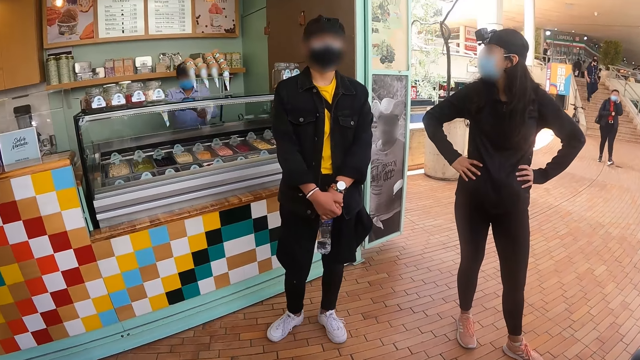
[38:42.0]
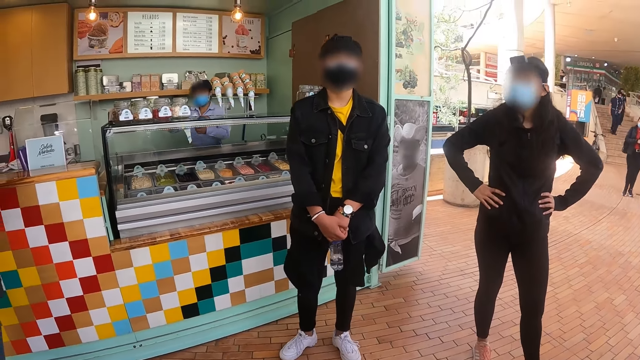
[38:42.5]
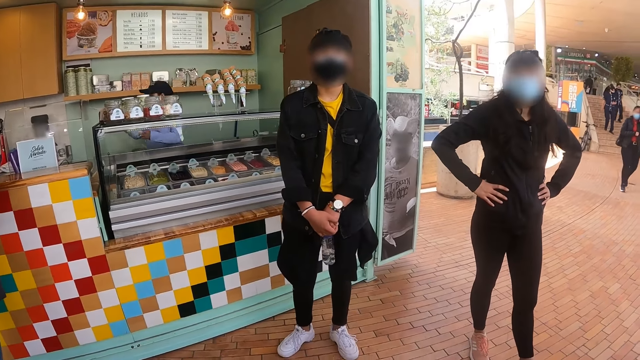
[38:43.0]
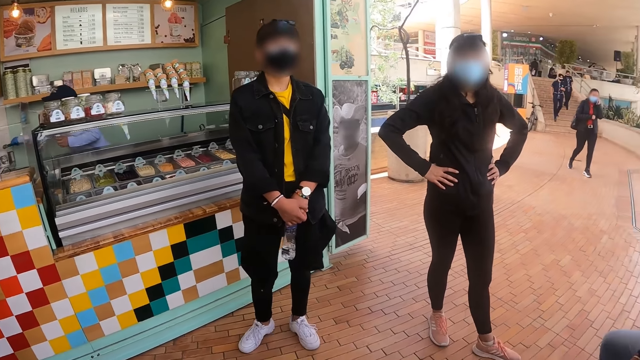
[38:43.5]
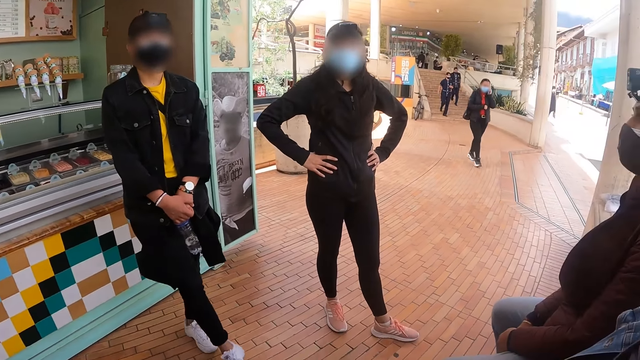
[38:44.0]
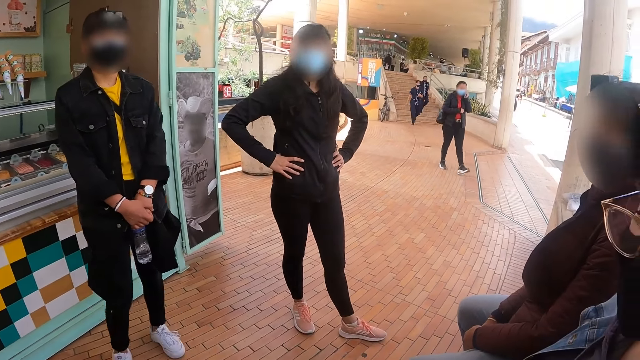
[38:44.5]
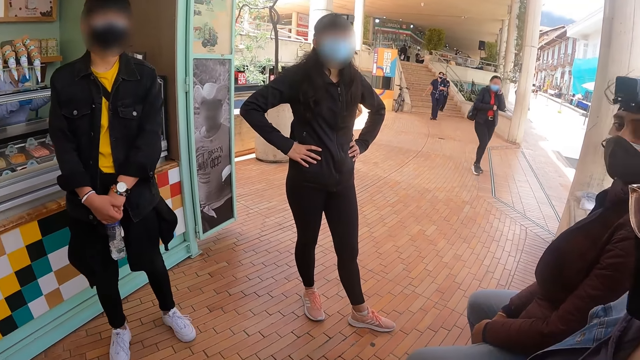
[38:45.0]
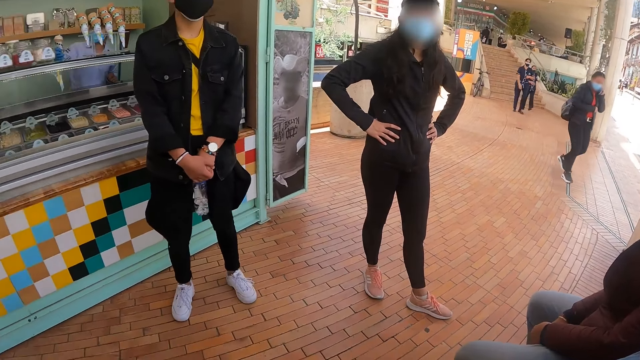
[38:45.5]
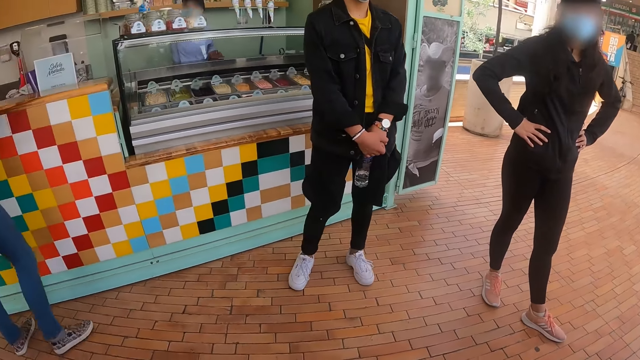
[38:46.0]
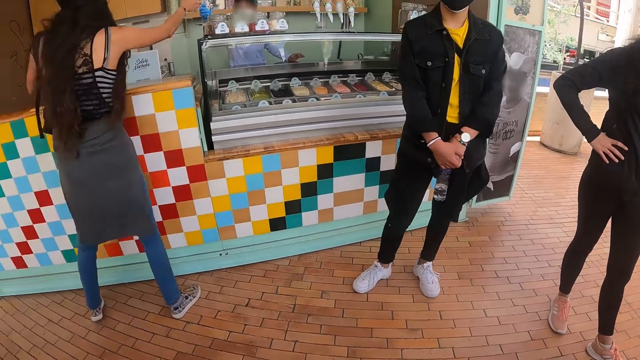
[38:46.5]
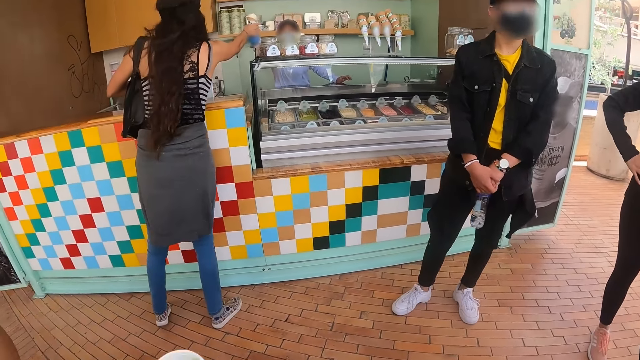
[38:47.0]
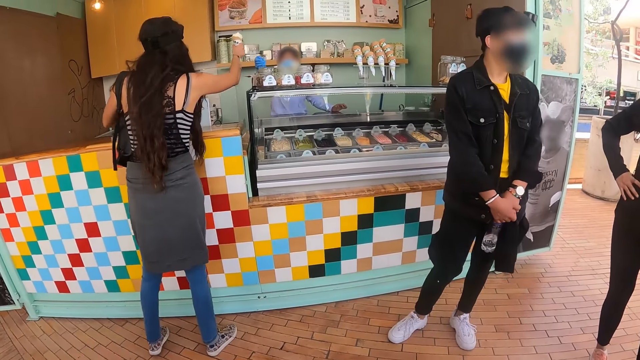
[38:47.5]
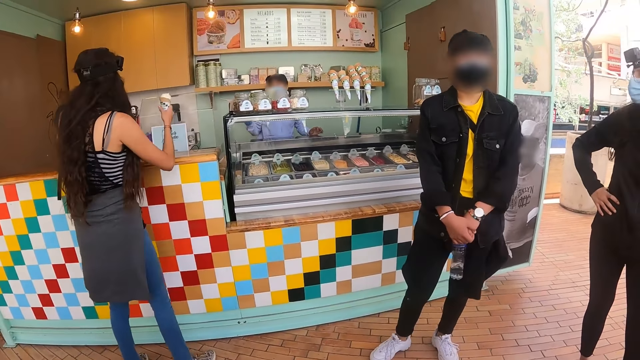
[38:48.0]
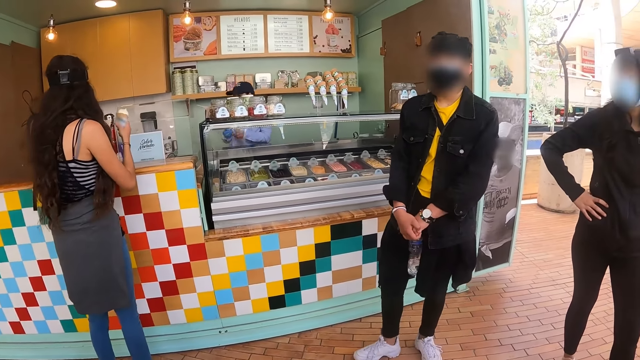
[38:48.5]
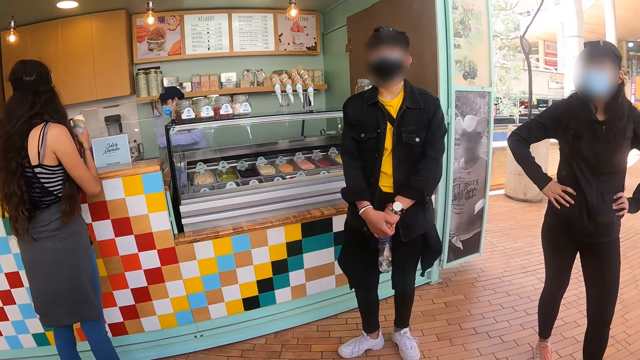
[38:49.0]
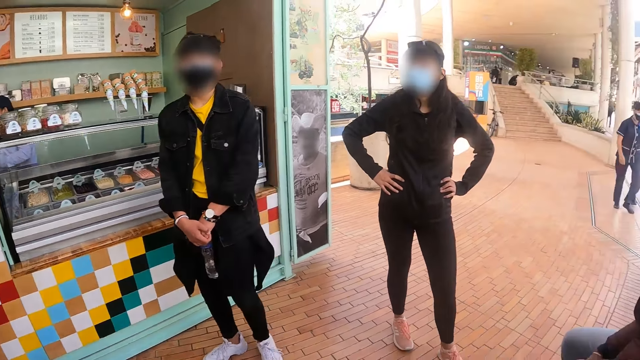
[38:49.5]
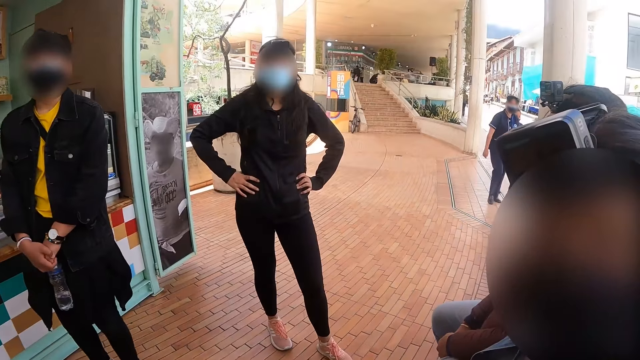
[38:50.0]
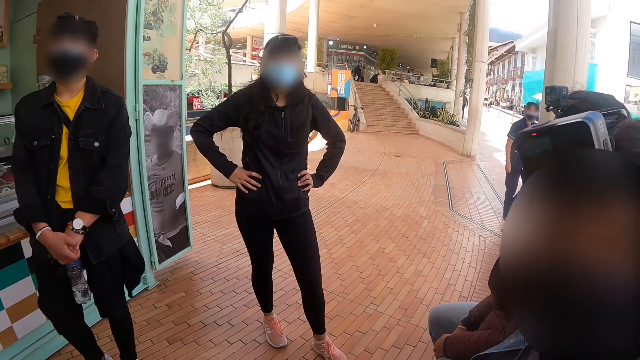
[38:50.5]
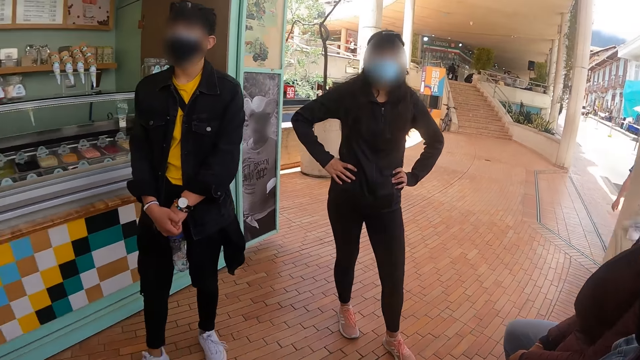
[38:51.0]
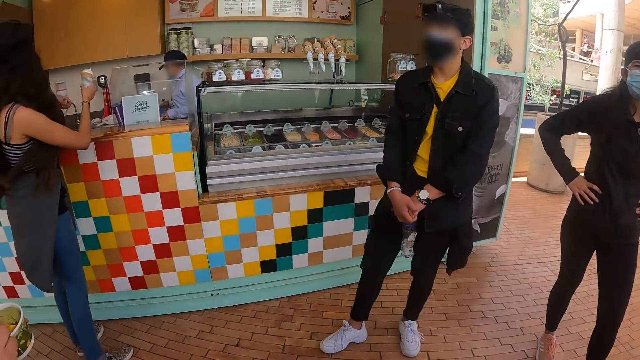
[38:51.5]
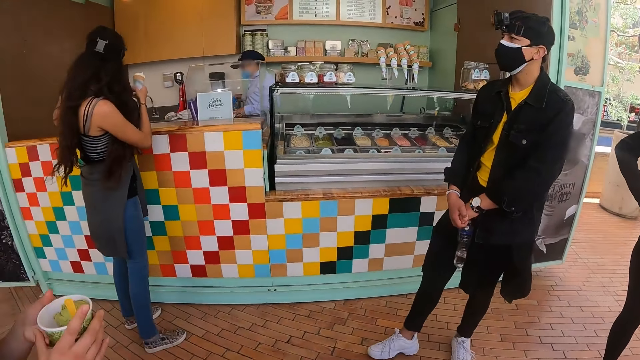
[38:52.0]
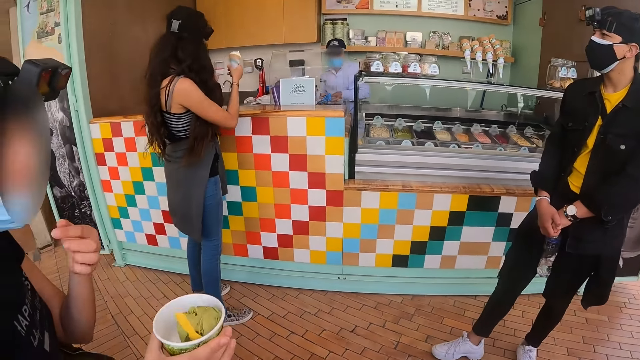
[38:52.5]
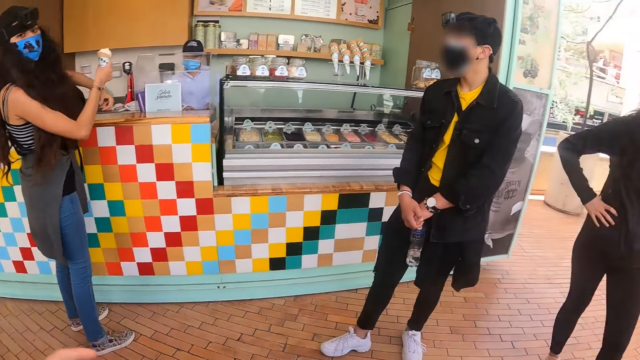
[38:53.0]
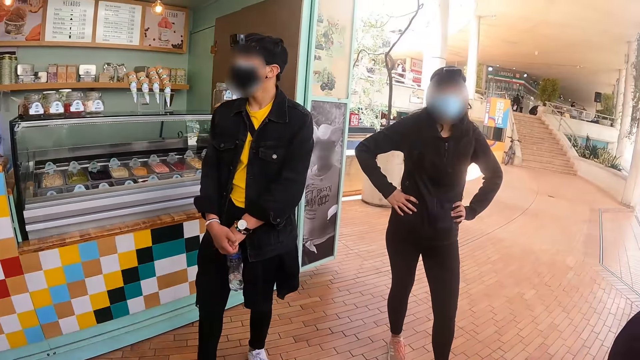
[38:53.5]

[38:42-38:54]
A person talks to the camera wearer.

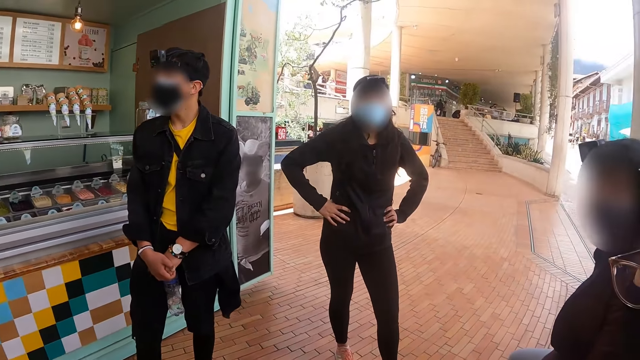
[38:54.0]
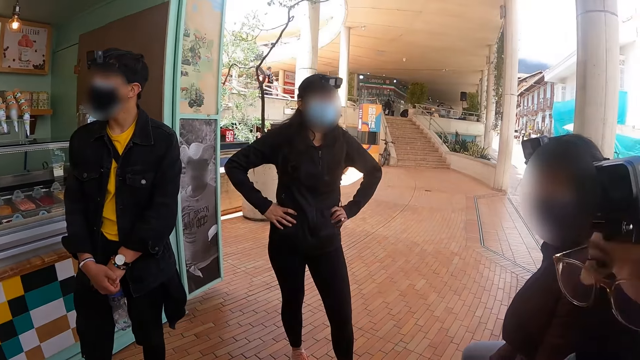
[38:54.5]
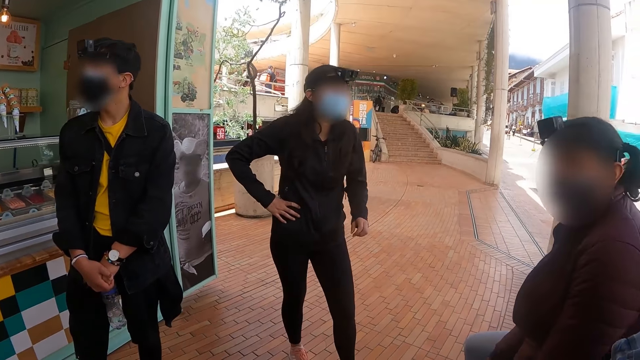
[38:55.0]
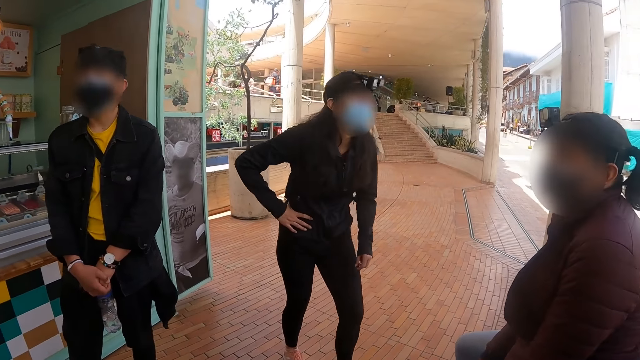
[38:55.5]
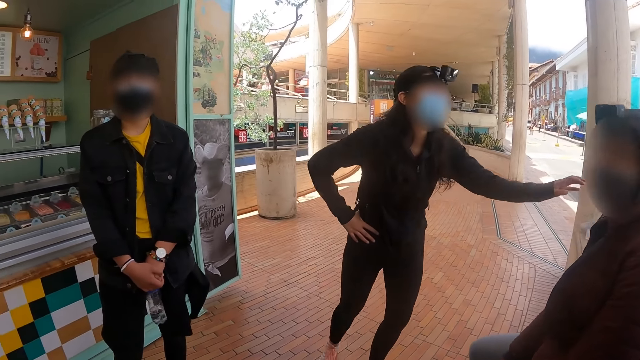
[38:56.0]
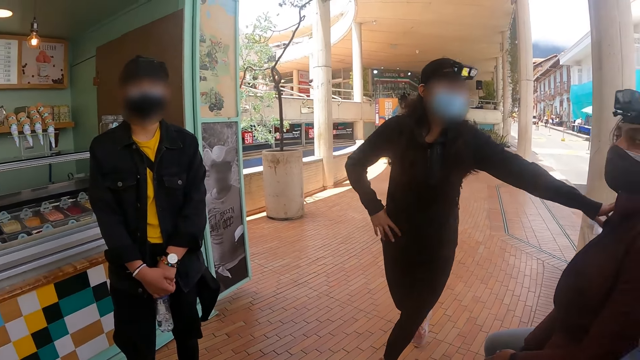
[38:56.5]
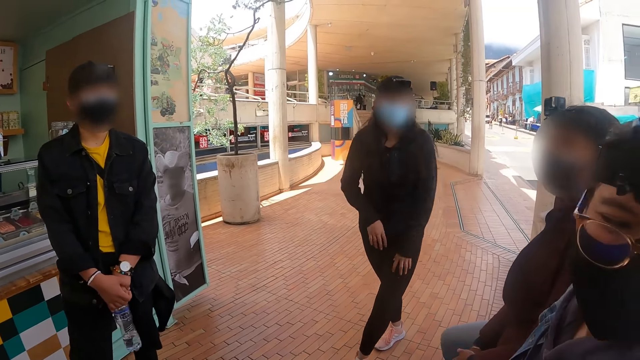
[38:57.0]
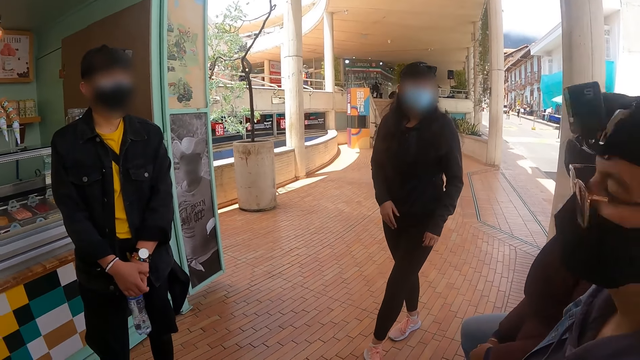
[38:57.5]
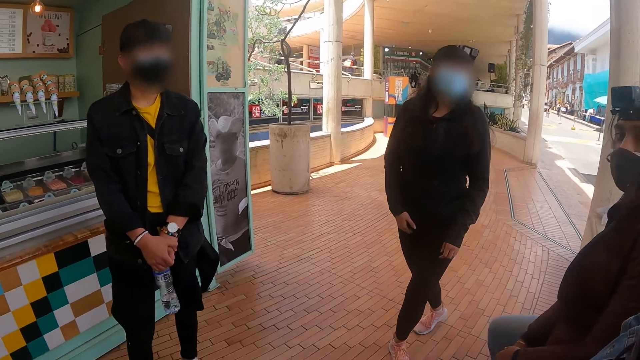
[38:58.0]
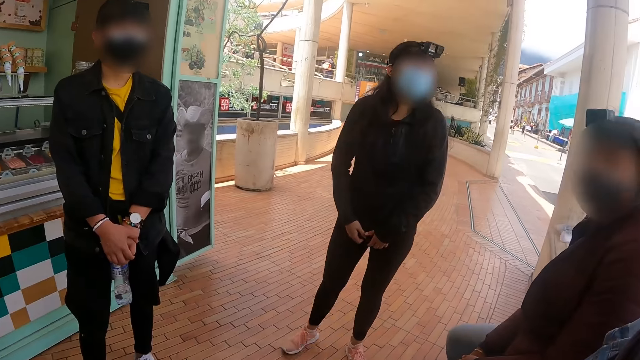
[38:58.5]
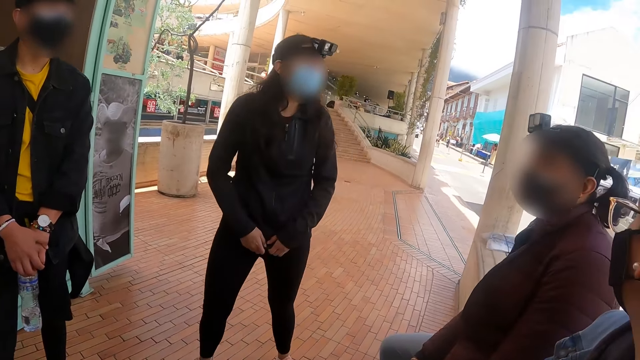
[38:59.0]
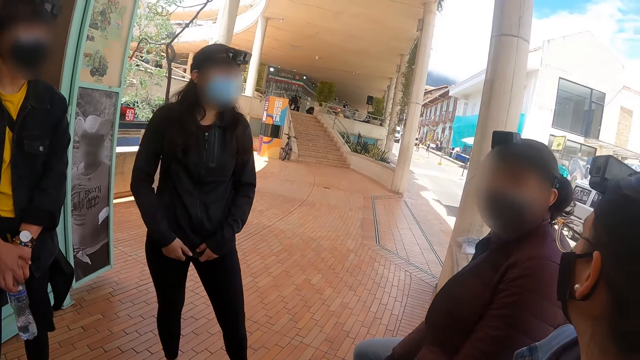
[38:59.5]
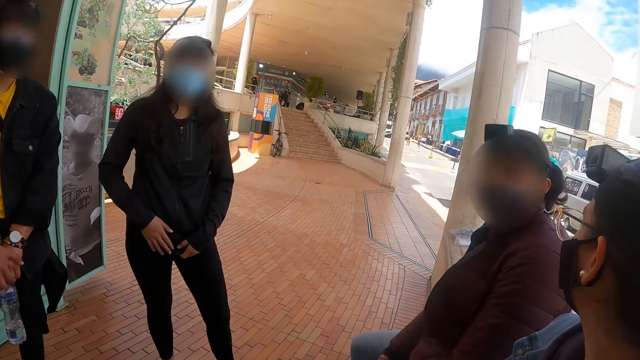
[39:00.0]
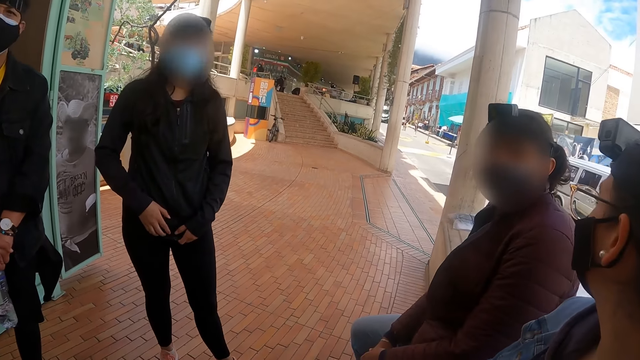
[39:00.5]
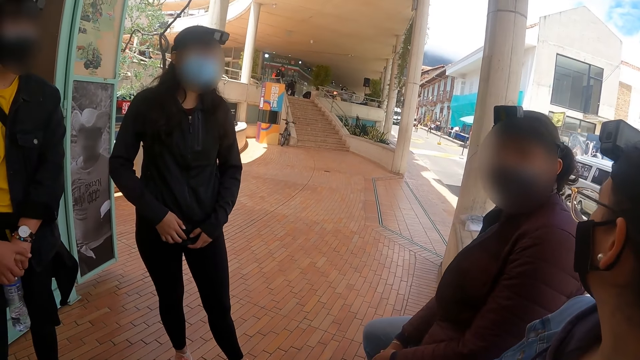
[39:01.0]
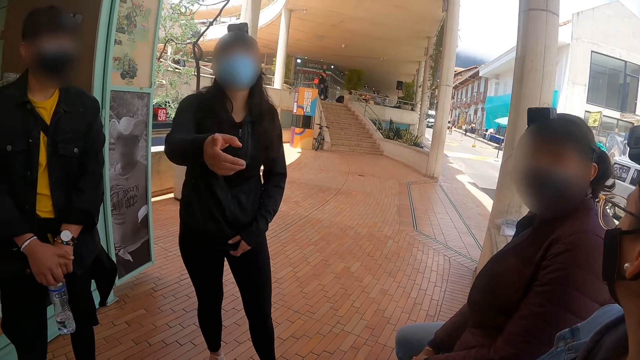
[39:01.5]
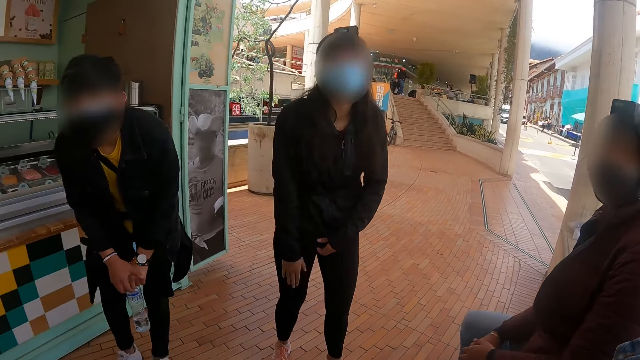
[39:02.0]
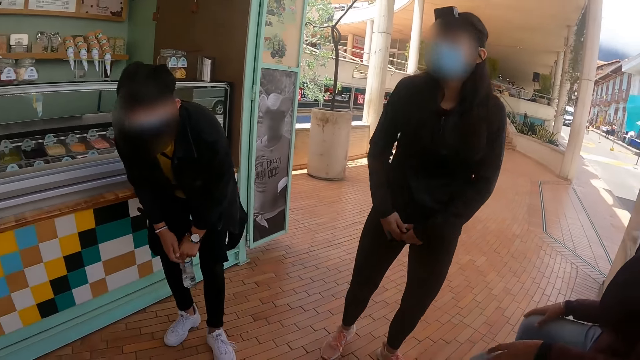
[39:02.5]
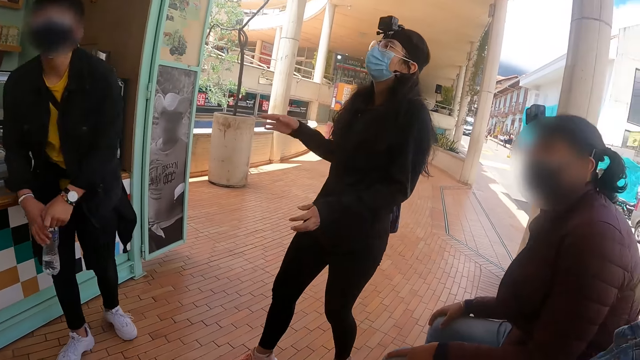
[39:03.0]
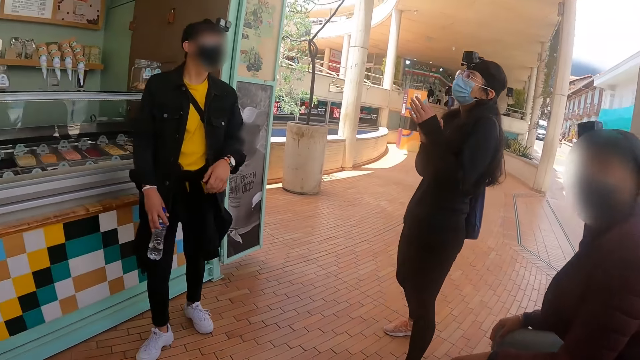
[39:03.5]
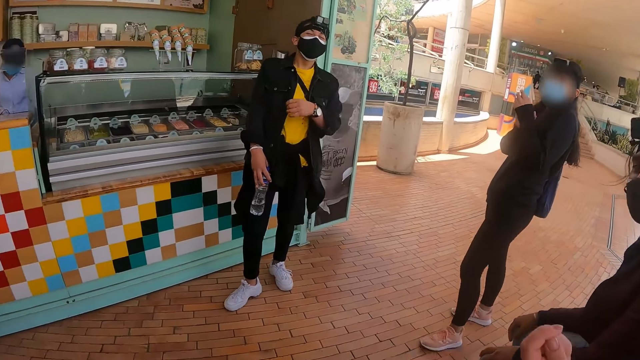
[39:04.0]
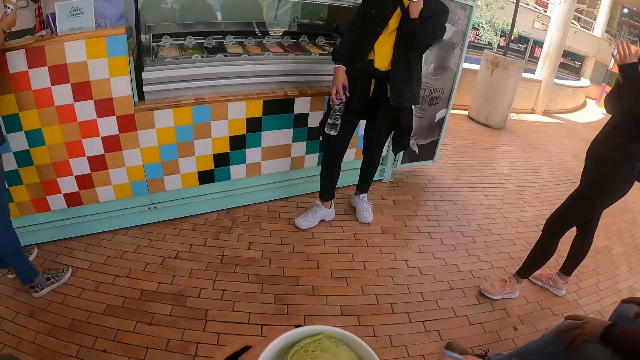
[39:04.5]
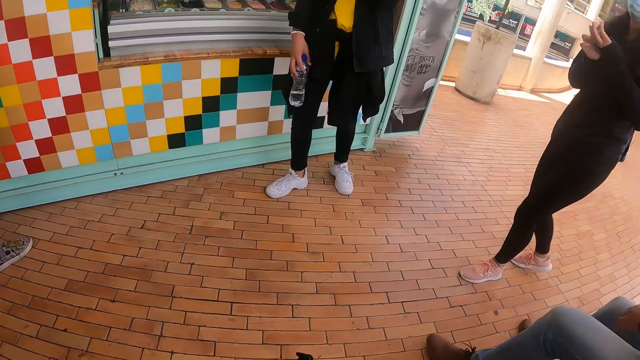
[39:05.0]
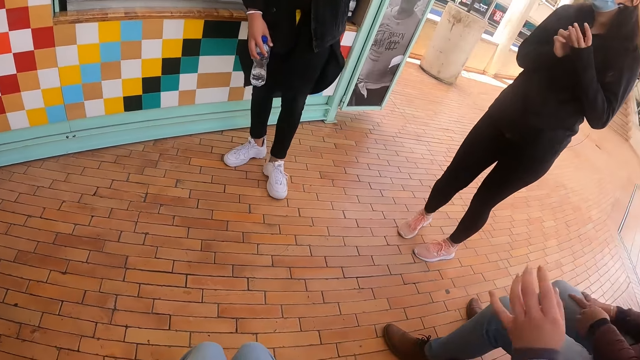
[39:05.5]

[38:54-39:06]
The camera wearer looks at the lady. They eat the ice cream.
